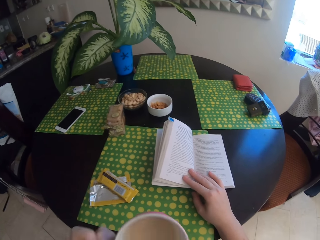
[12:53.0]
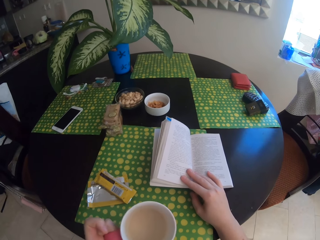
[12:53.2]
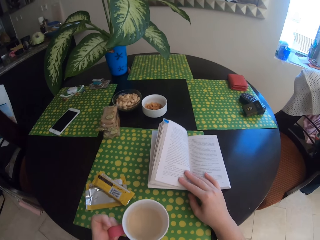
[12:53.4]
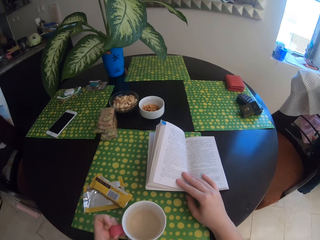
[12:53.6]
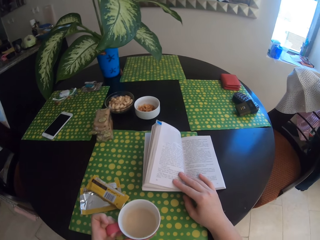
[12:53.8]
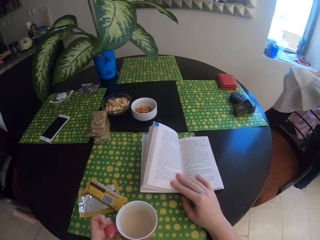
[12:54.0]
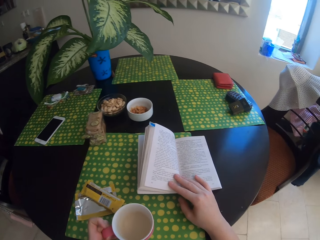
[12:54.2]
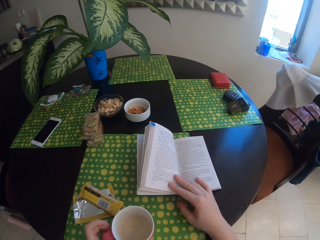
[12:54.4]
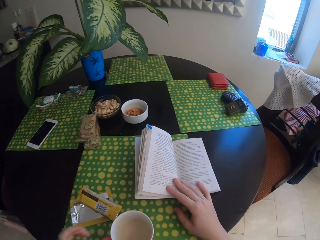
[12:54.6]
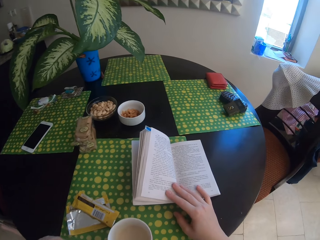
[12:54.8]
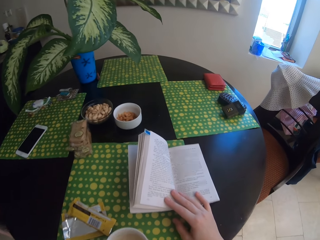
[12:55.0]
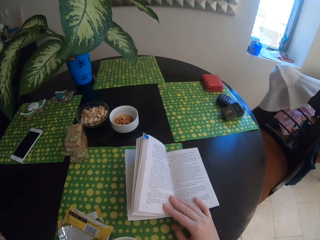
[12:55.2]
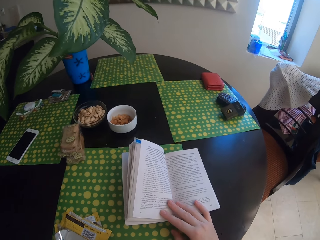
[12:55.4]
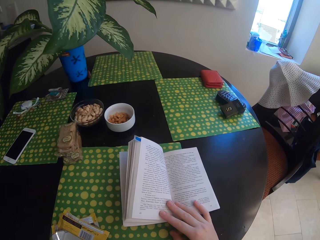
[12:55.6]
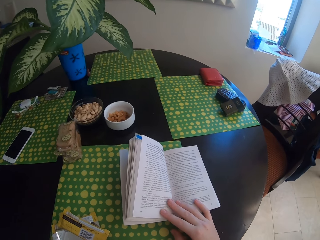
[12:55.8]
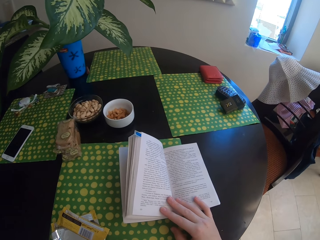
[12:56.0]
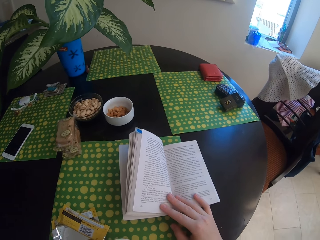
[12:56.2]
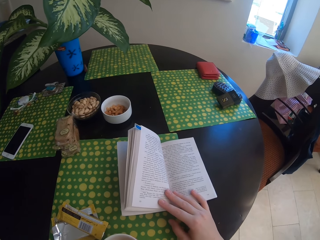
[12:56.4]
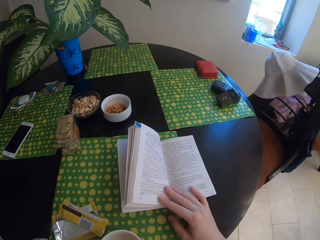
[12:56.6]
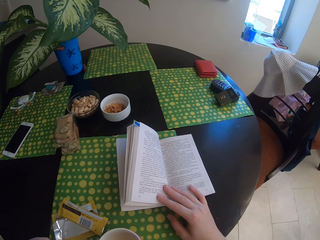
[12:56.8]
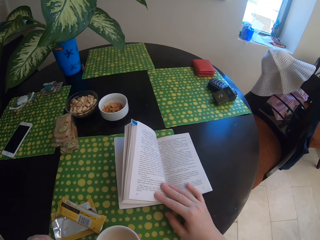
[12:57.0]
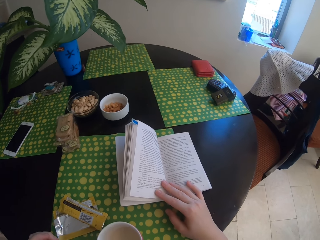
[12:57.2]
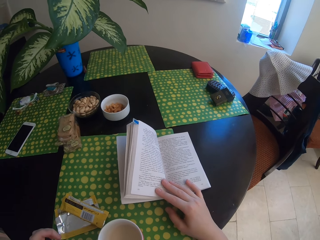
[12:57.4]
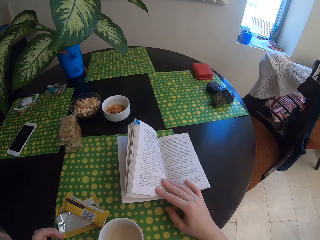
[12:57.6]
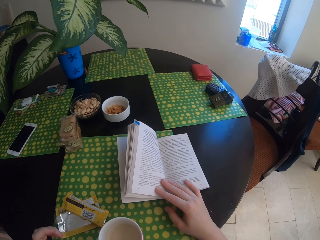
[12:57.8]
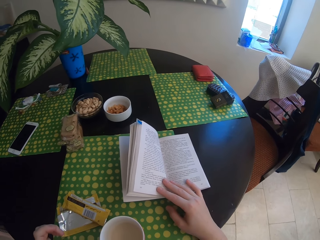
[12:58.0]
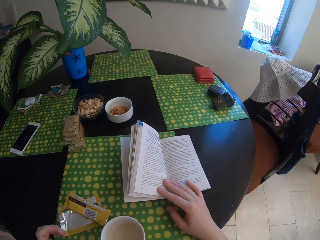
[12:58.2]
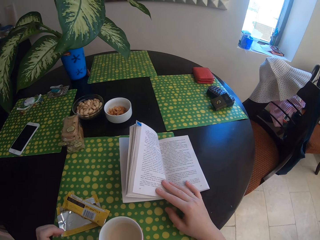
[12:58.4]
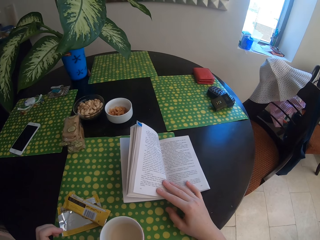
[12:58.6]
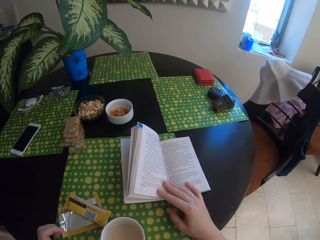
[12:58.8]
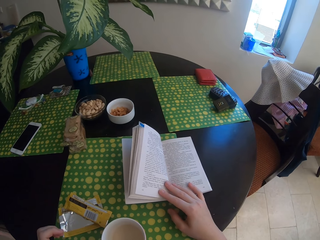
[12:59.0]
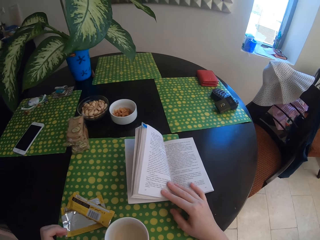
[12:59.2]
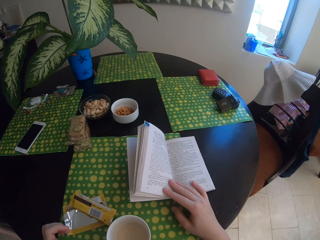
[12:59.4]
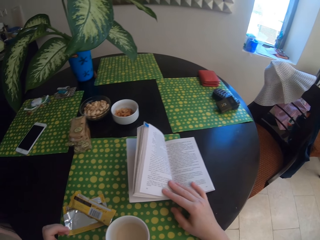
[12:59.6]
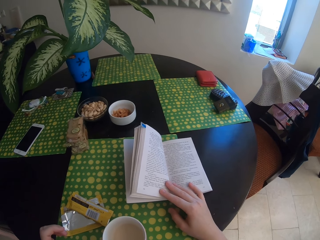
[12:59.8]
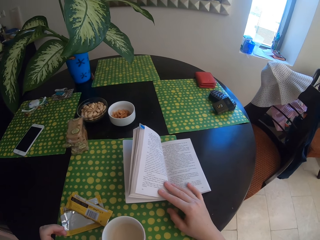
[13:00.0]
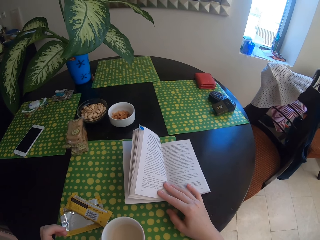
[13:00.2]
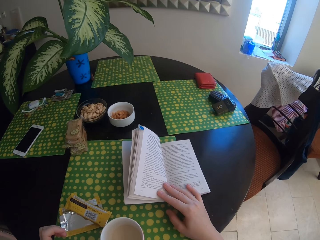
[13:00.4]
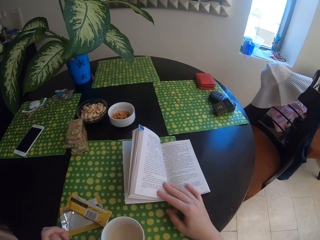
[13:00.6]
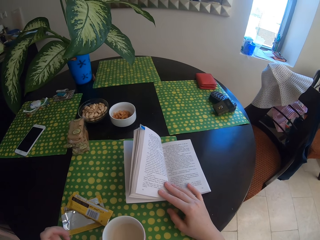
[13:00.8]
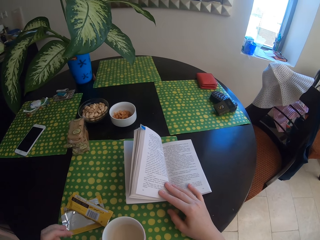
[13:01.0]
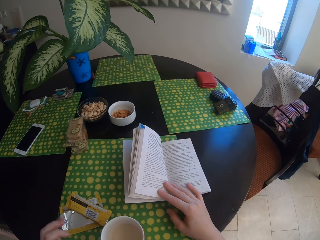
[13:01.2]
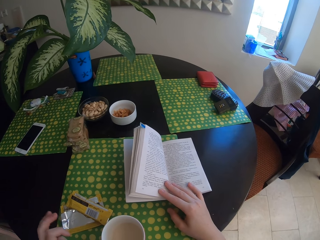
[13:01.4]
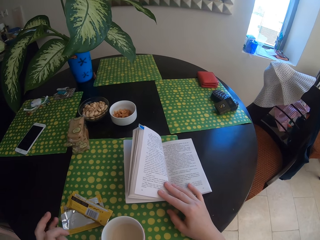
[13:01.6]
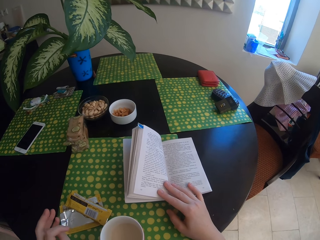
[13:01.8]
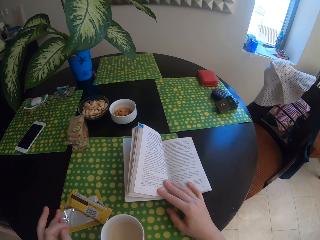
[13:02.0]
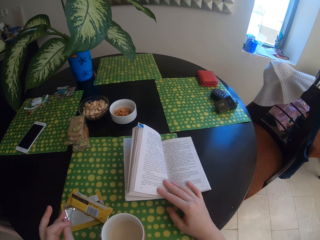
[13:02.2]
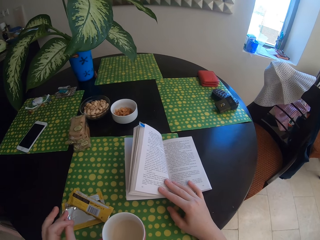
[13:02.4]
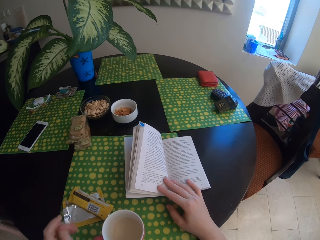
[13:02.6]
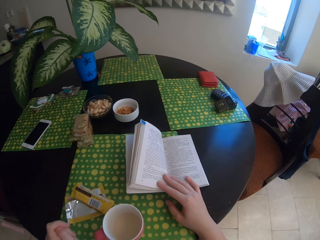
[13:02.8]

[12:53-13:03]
The camera wearer puts tea on the table. They touch a book.

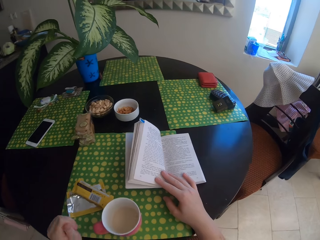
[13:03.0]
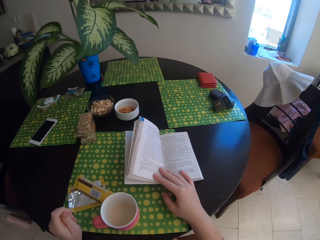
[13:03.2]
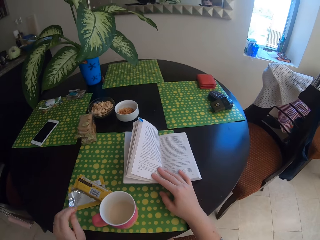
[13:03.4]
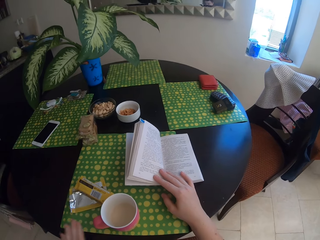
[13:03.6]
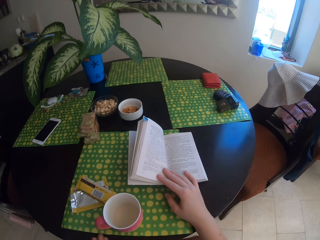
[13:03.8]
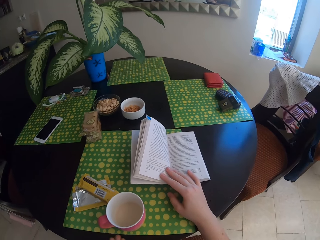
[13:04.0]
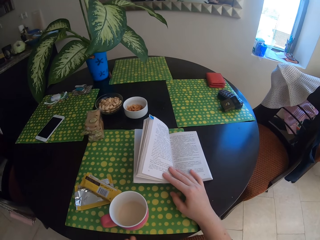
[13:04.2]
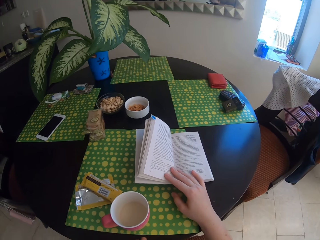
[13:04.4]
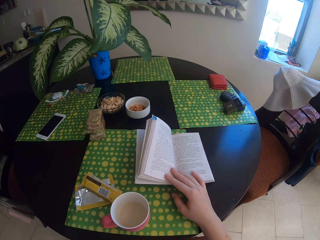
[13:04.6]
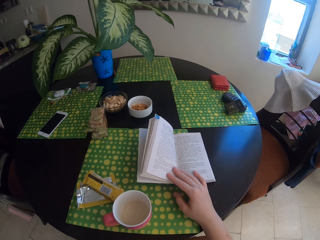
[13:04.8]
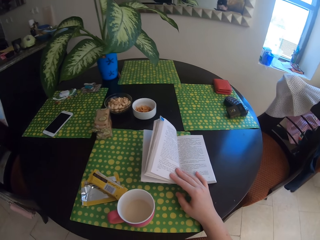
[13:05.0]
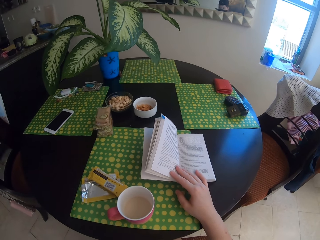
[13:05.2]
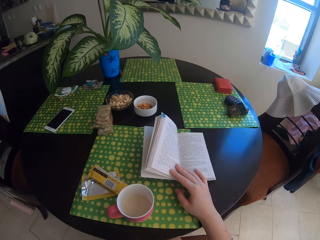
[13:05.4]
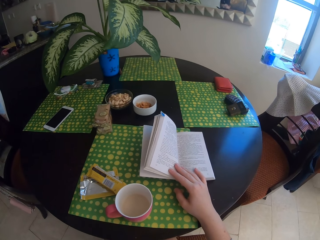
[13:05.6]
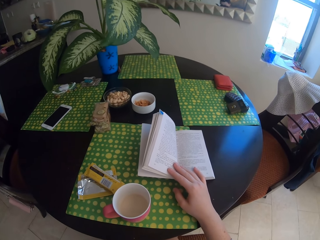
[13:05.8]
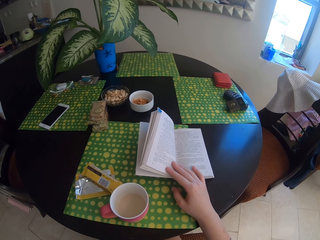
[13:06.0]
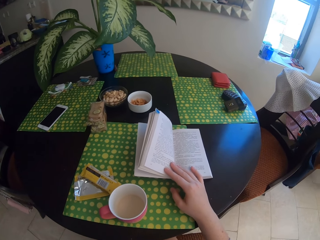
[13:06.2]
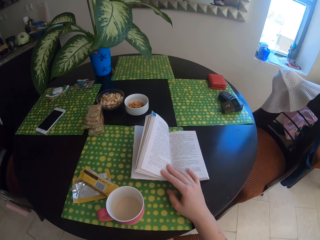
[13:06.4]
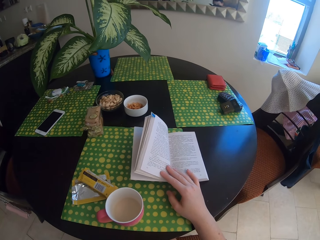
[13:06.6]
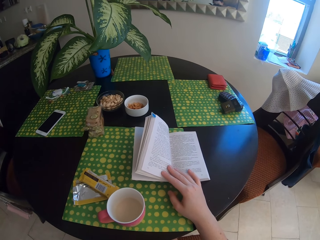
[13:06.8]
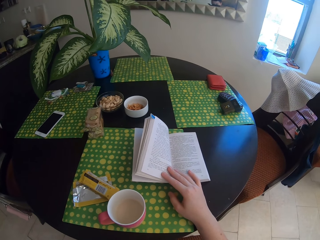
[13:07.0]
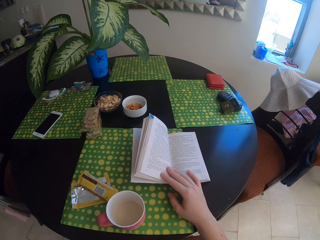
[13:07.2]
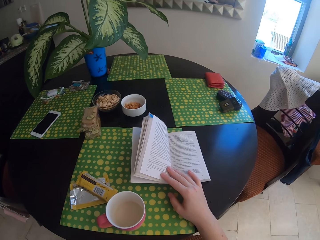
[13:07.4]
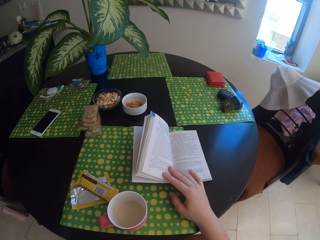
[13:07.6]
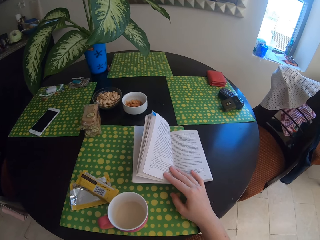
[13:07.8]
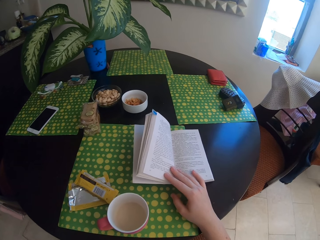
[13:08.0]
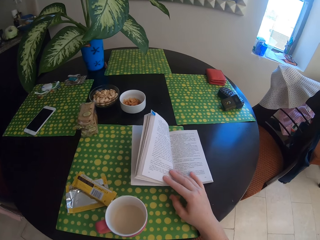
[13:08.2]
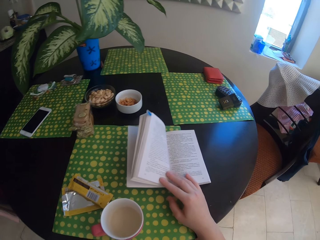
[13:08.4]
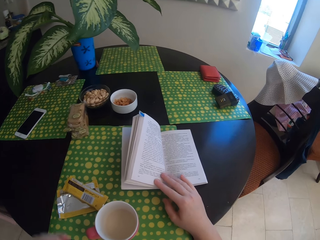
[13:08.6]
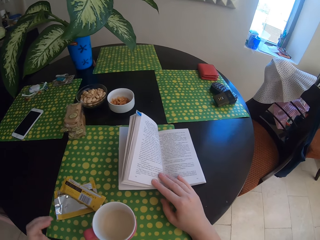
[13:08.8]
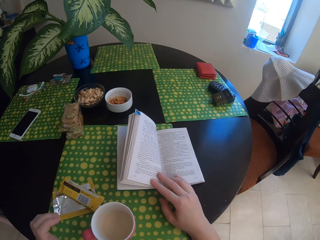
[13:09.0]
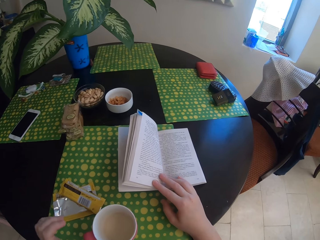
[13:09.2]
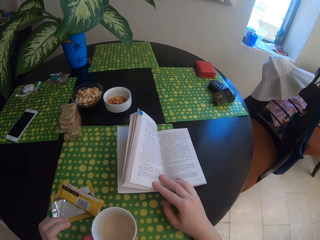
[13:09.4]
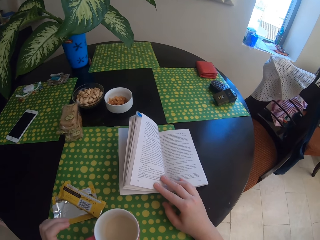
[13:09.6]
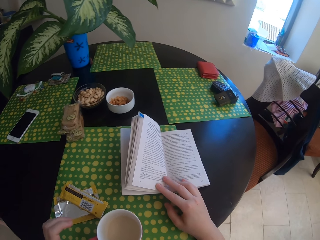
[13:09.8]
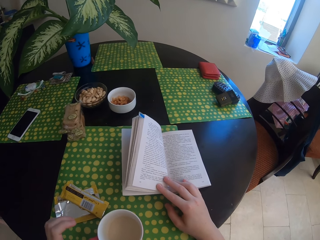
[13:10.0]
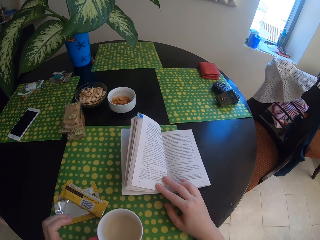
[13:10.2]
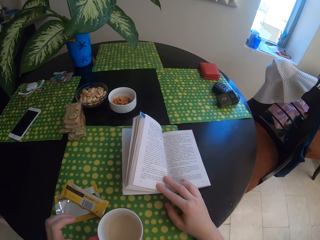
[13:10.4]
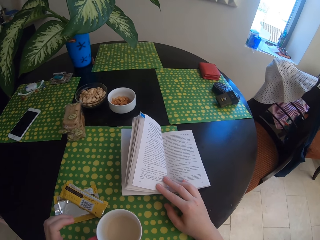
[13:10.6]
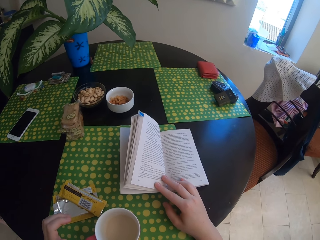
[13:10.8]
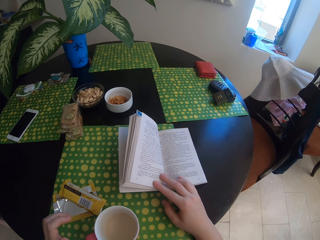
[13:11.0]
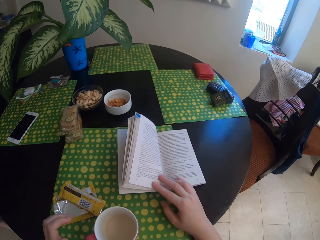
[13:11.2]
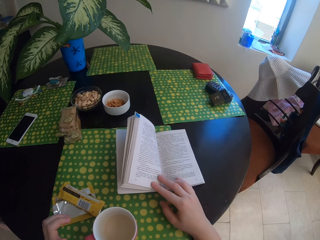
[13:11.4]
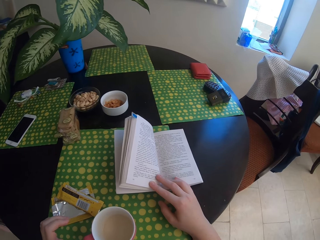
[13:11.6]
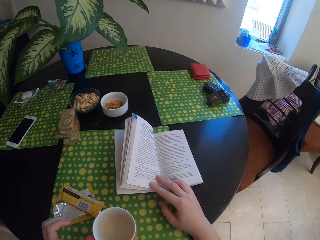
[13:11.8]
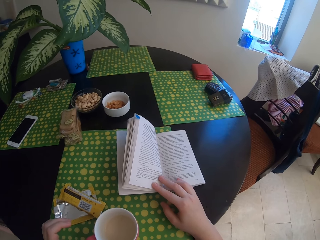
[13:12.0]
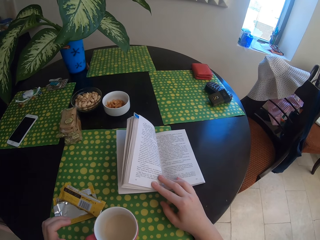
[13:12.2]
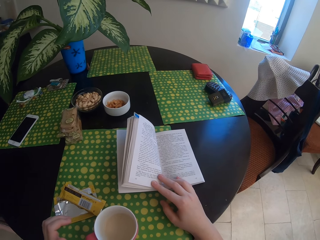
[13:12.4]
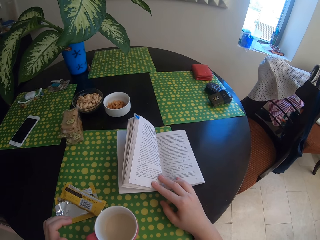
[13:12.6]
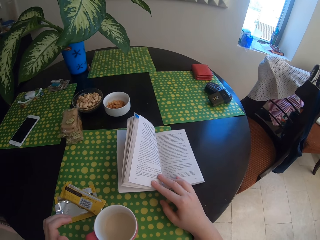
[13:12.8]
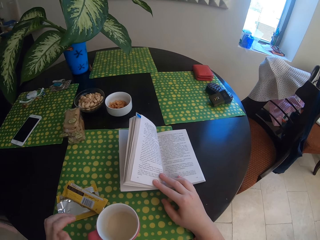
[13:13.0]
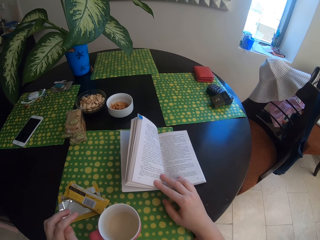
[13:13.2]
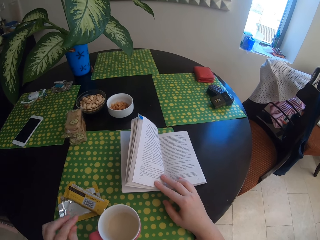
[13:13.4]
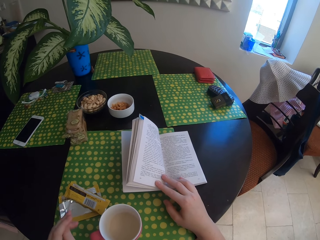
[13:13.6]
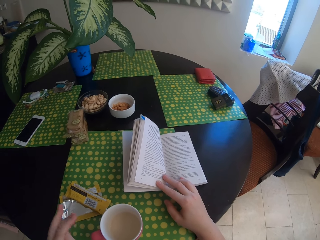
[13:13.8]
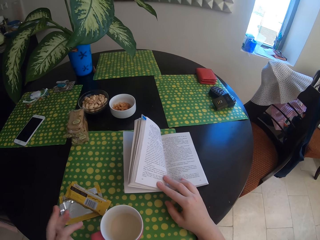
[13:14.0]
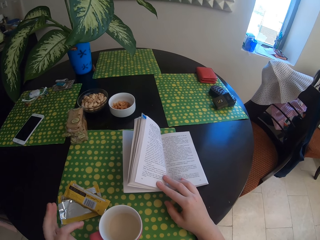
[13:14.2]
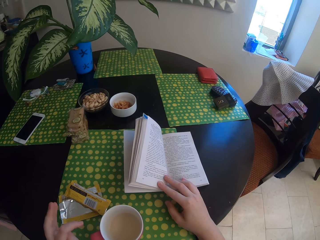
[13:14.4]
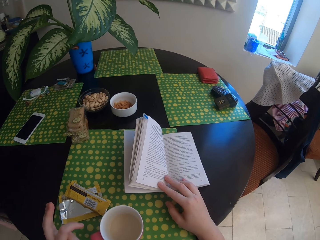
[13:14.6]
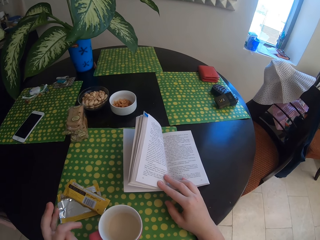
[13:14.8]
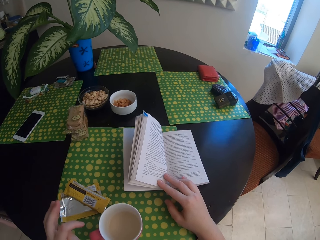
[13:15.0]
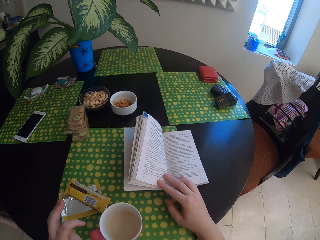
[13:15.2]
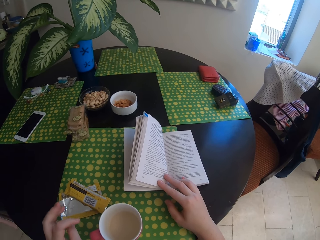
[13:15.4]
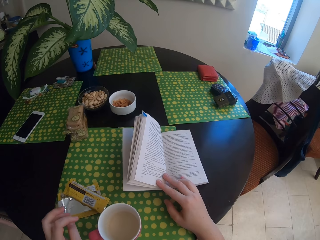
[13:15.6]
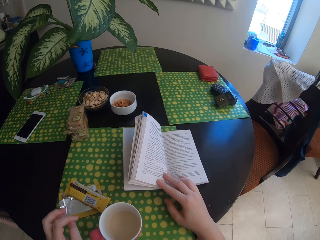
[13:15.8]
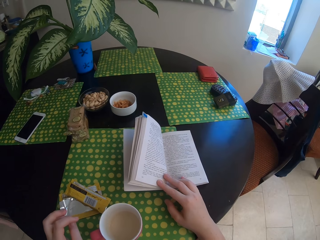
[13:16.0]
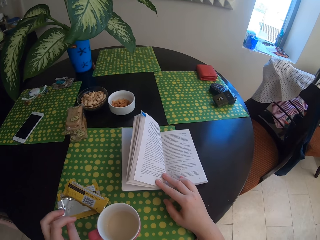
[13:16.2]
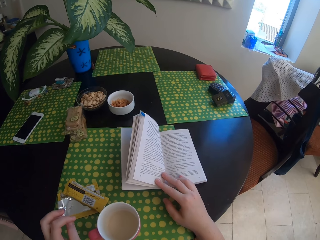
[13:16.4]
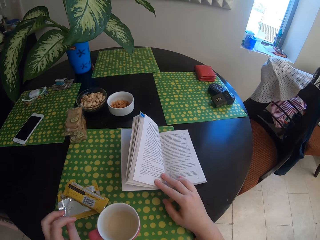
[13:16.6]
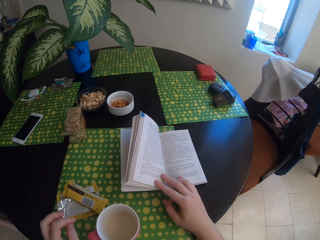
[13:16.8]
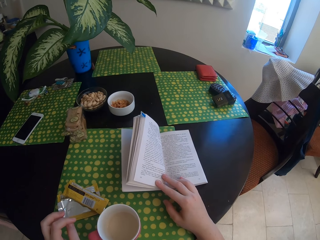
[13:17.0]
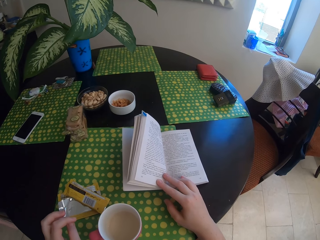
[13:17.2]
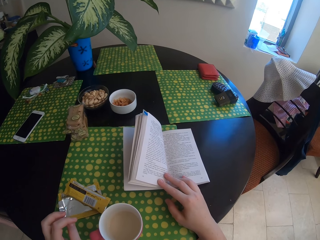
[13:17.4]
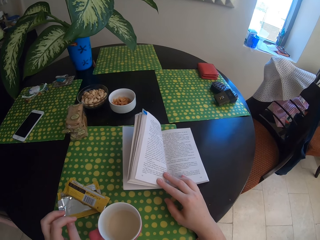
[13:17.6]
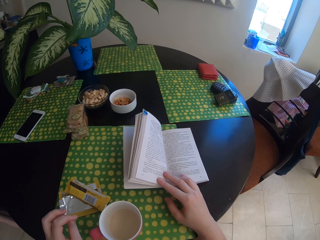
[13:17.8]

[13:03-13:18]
The camera wearer shakes fingers. They touch a book. They shake a finger.
